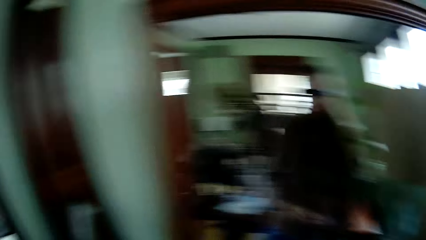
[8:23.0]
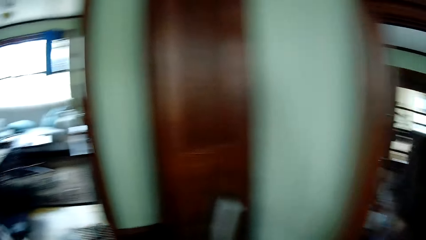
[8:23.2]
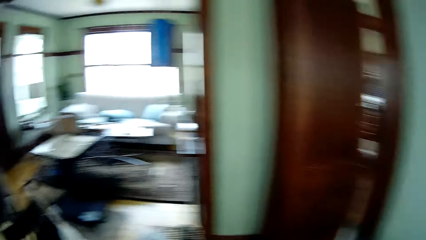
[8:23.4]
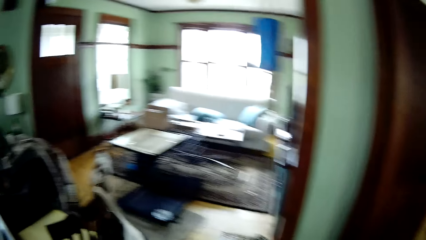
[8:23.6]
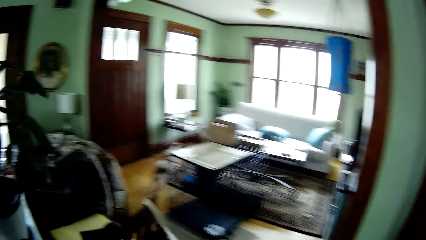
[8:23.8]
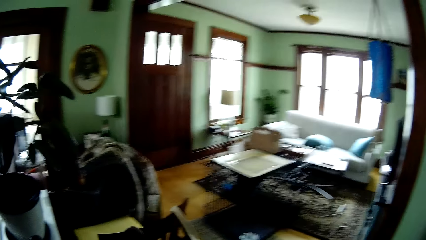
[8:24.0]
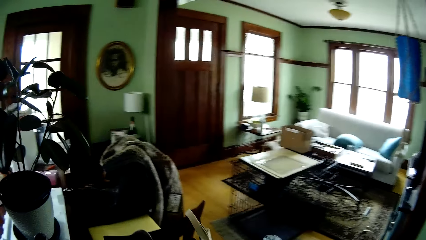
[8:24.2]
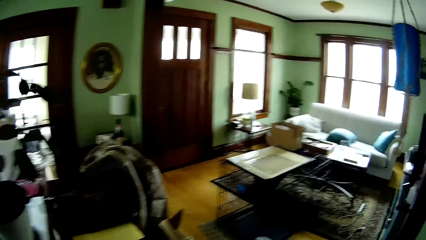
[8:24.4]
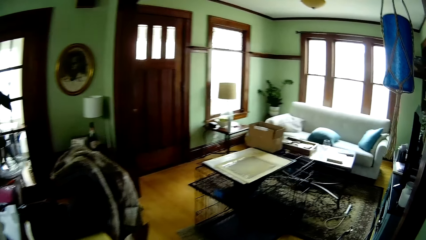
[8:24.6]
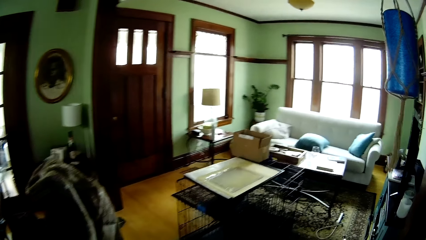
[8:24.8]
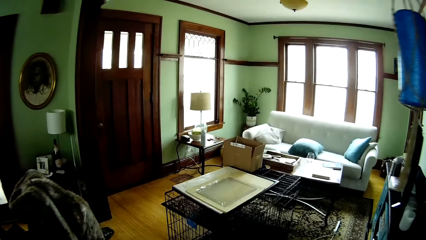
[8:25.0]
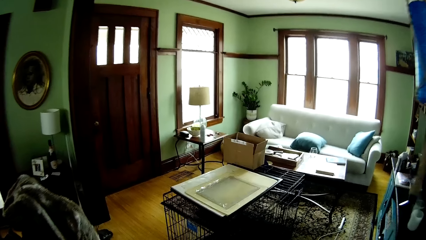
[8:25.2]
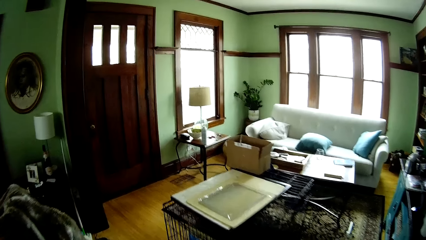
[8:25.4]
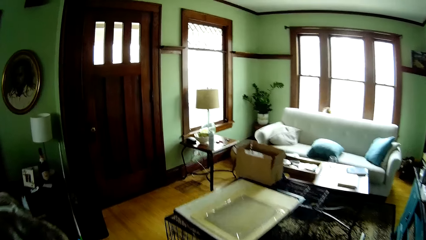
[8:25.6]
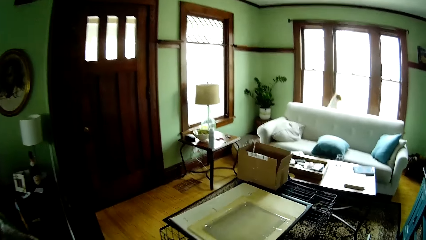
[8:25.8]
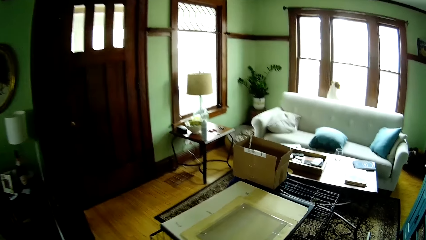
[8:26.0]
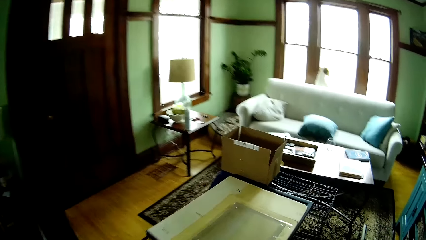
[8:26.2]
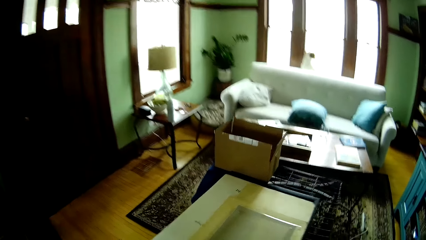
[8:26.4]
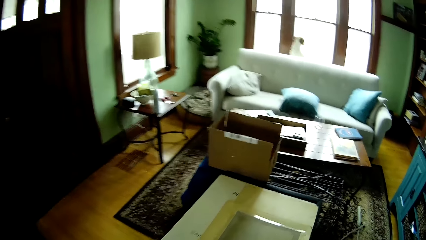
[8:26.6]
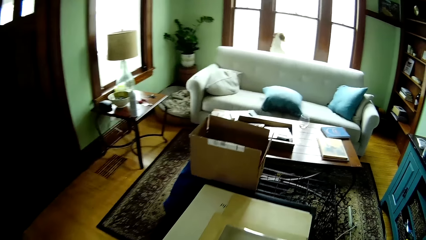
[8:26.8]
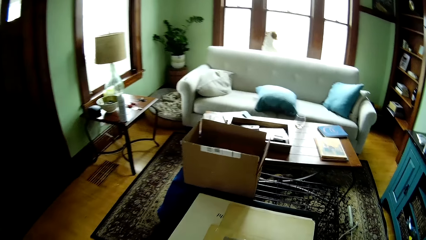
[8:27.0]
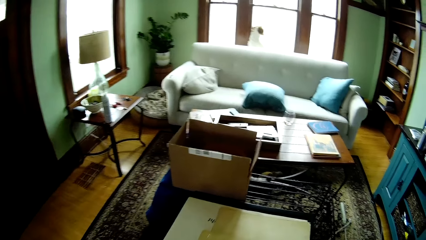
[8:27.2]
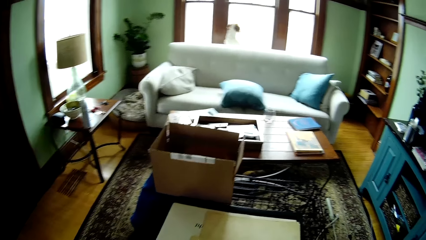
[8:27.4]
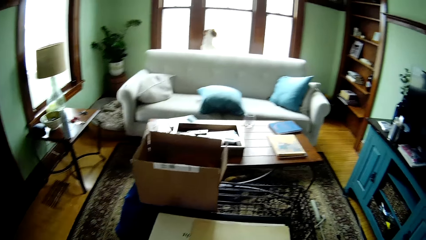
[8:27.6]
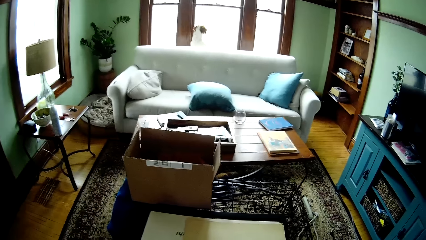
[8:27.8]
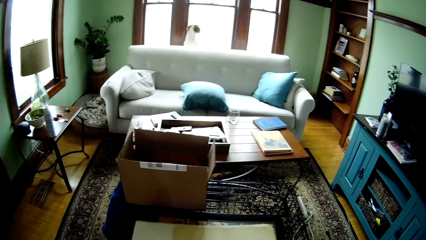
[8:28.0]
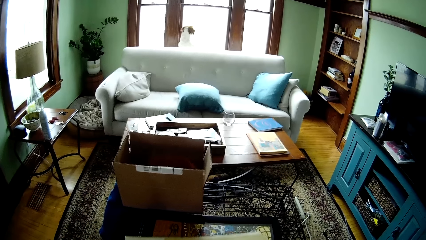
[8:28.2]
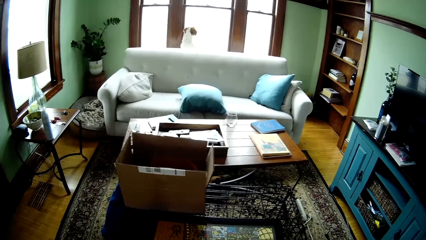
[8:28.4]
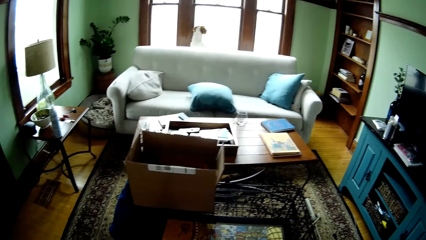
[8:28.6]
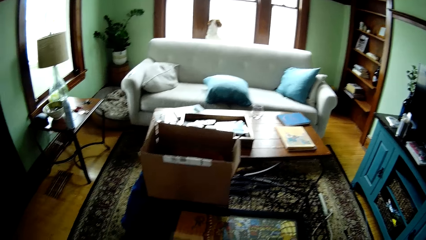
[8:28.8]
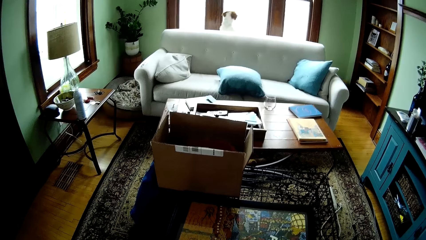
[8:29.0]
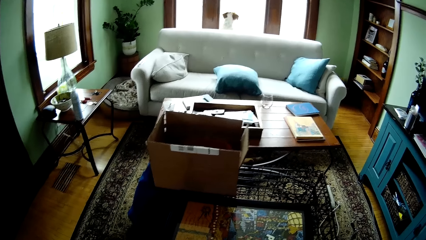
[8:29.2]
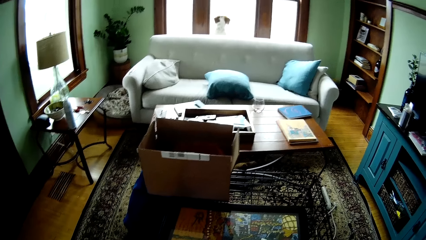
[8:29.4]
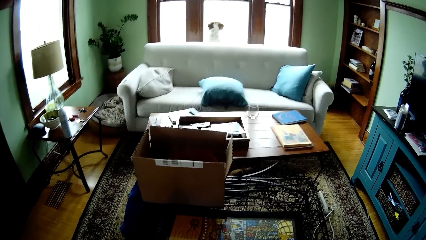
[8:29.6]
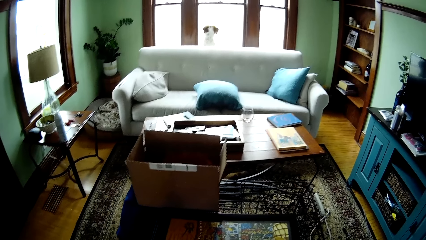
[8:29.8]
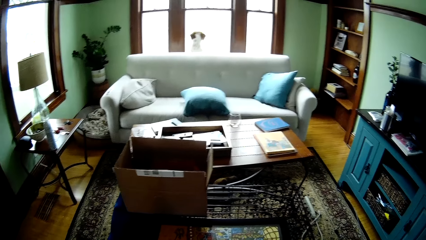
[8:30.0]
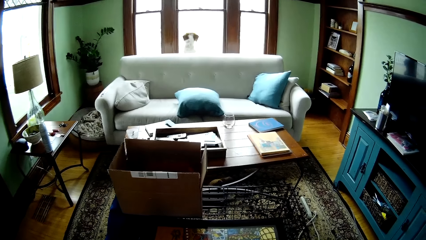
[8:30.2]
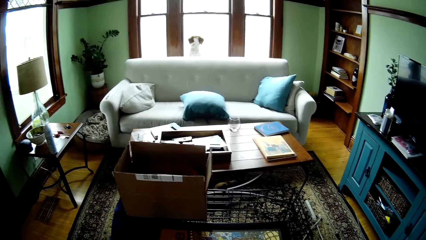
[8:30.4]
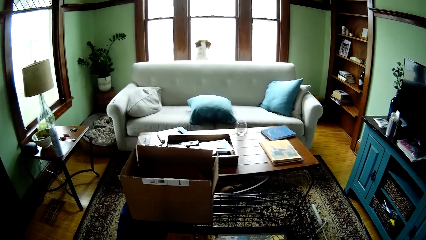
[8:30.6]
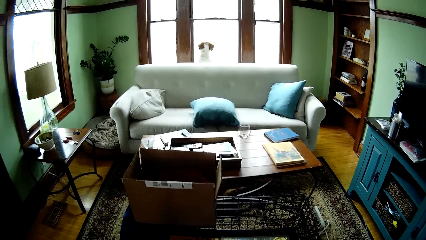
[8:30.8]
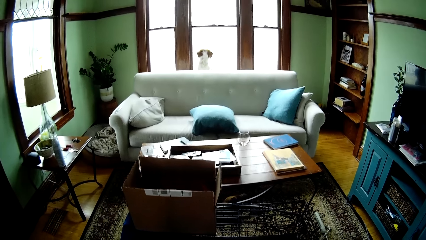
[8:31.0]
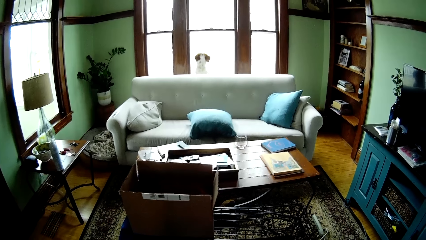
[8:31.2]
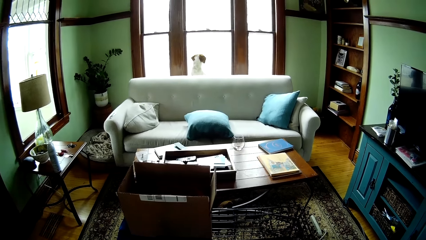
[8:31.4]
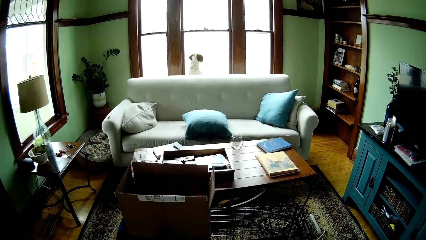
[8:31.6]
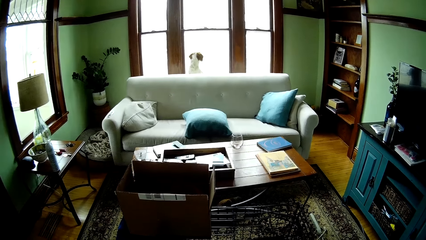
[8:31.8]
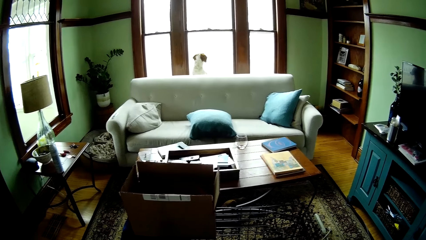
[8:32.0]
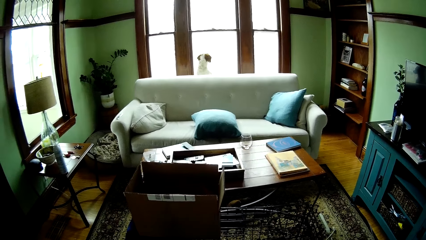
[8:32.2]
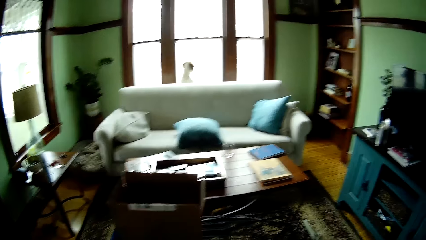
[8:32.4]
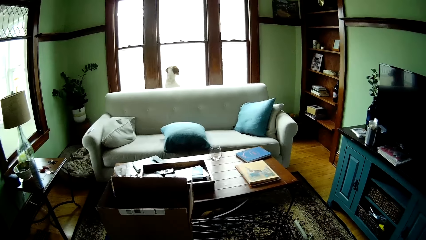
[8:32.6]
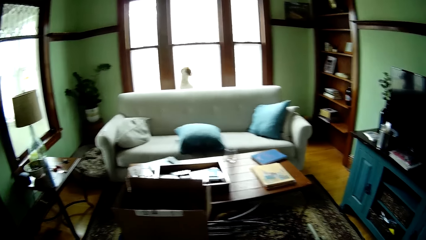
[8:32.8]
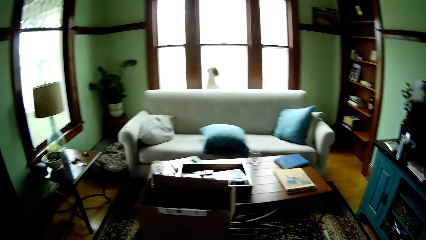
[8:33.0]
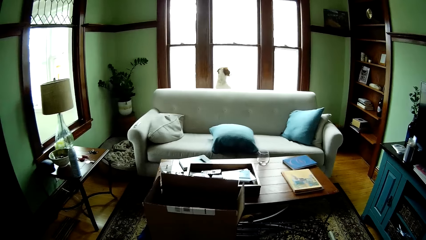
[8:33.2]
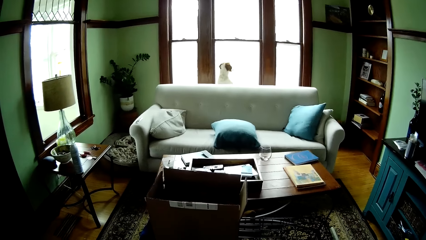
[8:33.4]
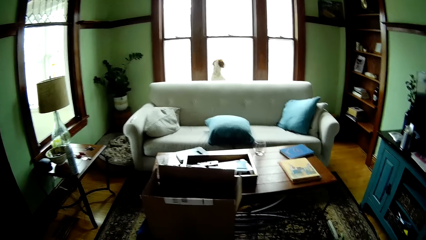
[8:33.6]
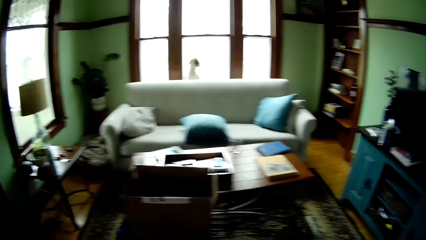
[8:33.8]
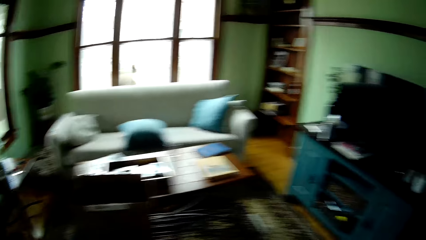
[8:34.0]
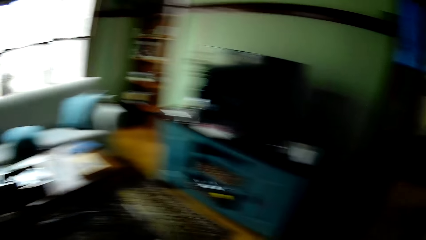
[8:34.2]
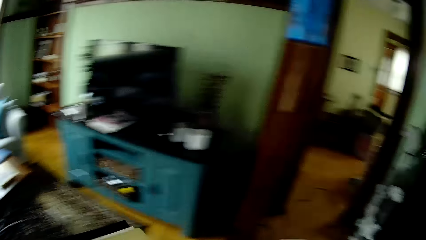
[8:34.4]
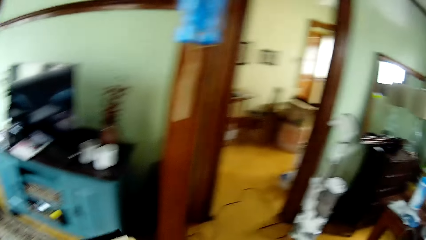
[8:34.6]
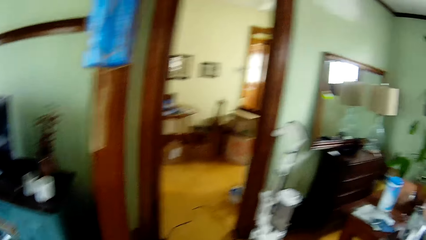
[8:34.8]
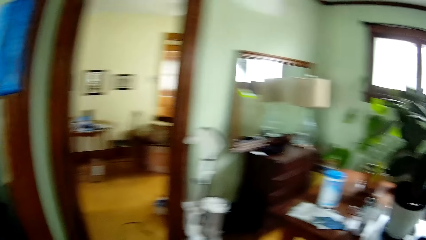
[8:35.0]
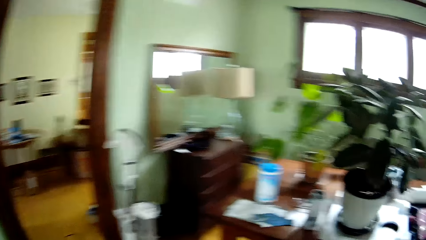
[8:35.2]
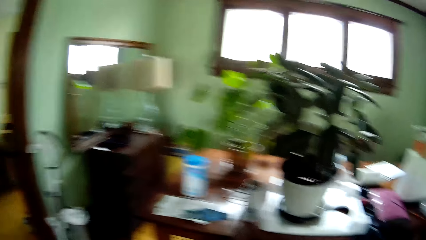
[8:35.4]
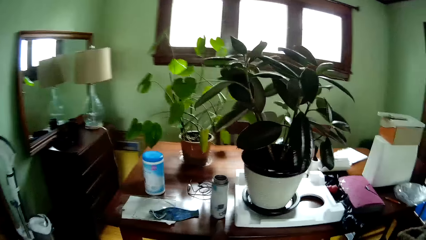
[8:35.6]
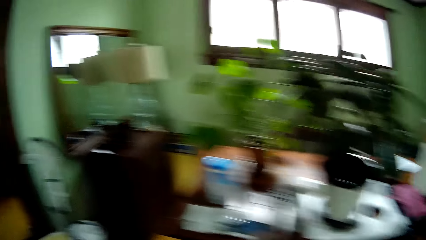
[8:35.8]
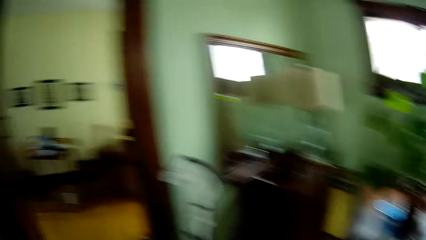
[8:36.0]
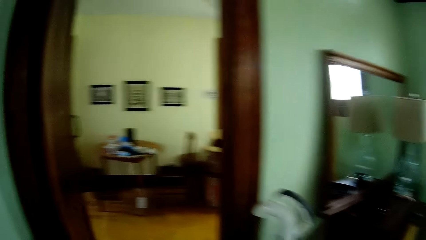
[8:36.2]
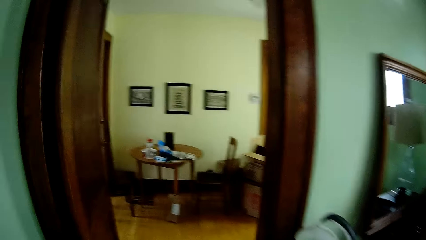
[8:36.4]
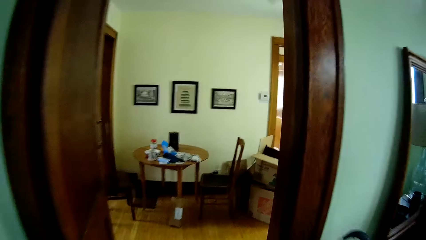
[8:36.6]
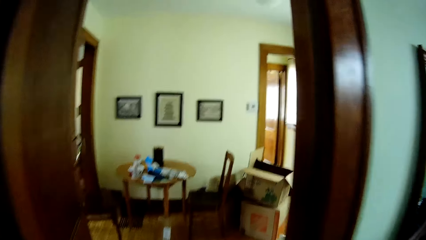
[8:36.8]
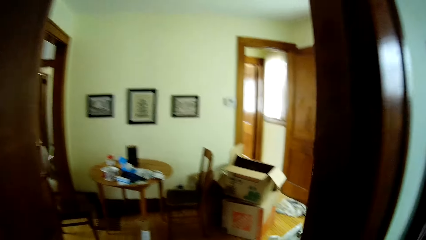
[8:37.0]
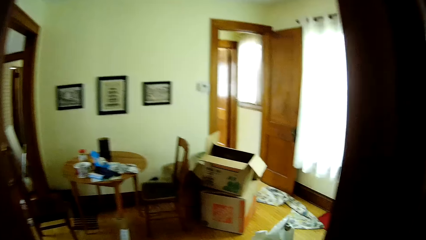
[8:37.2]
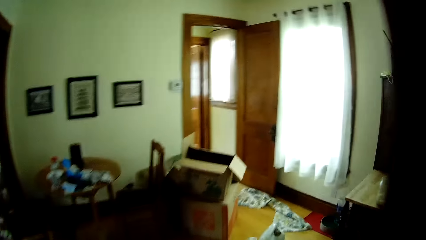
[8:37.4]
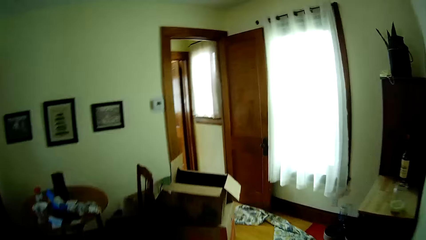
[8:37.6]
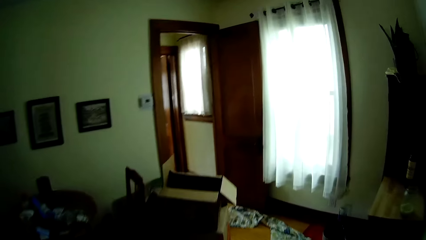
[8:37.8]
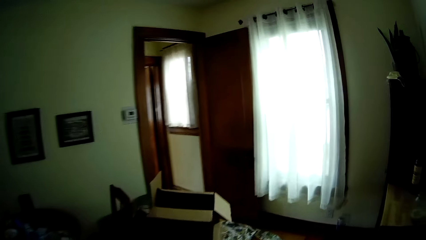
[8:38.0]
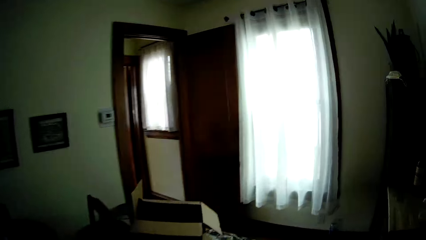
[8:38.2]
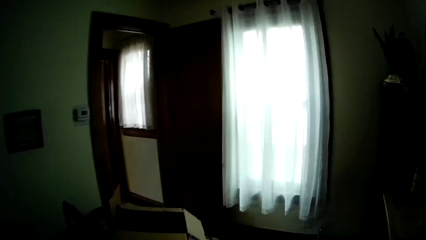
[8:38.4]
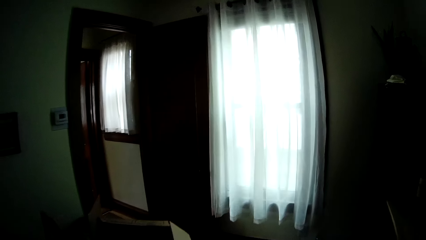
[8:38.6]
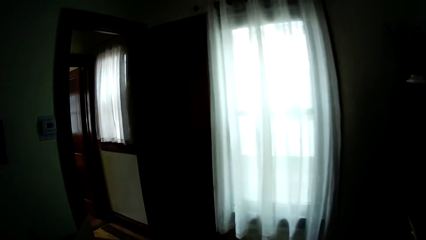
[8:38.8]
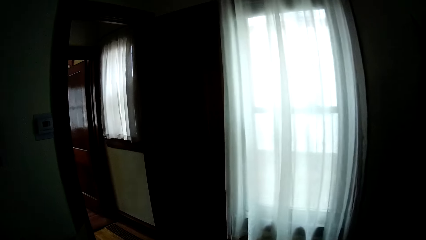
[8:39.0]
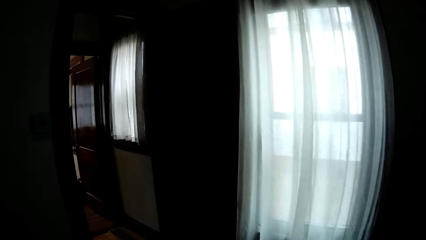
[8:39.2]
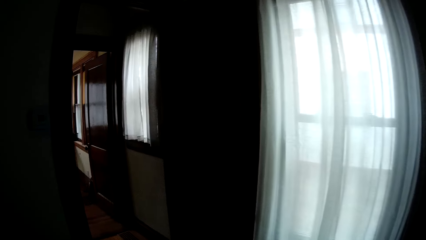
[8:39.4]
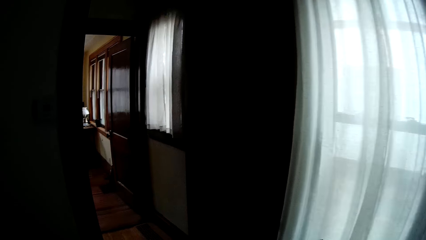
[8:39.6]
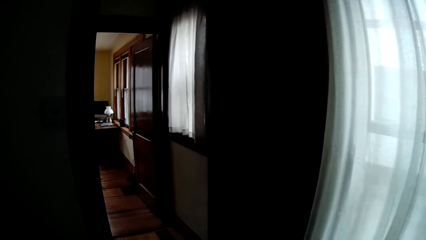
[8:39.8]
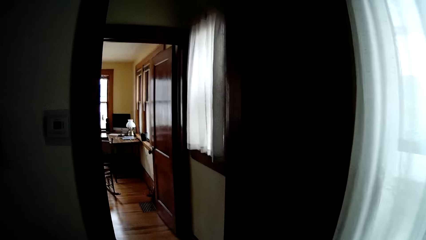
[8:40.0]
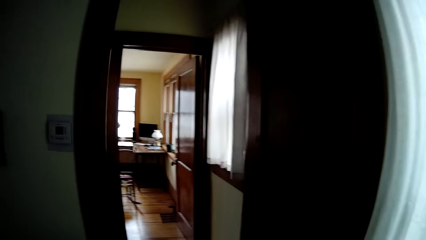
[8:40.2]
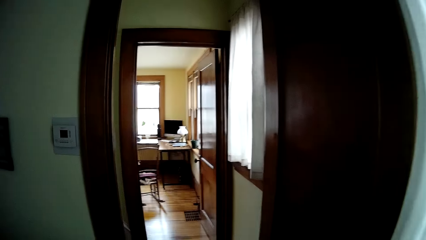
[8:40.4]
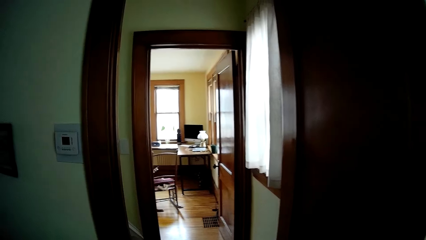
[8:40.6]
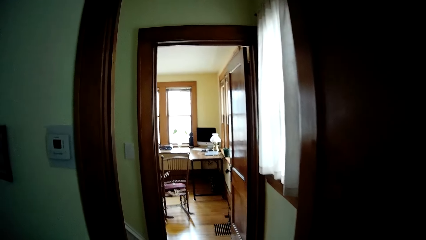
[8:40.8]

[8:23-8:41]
The dog plays in the living room. The camera wearer walks towards the cage in the living room. They pick up a painting on the cage with the left hand. They walk out of the living room.
